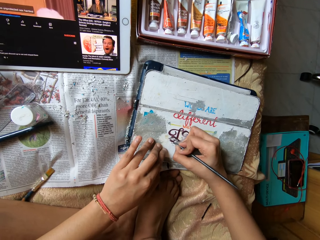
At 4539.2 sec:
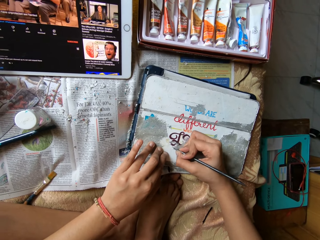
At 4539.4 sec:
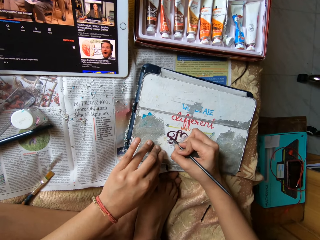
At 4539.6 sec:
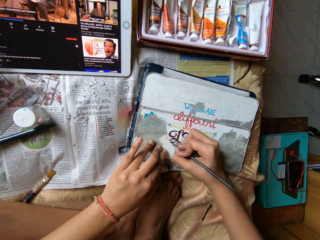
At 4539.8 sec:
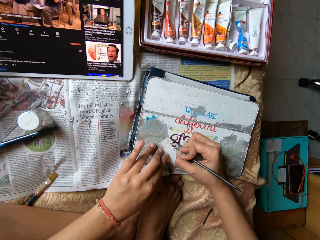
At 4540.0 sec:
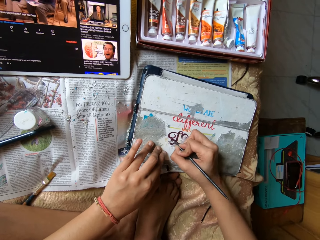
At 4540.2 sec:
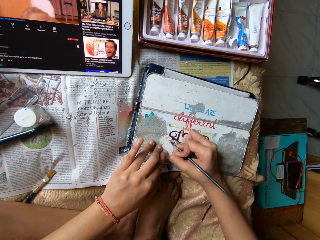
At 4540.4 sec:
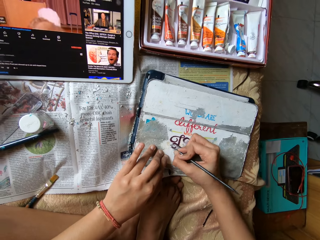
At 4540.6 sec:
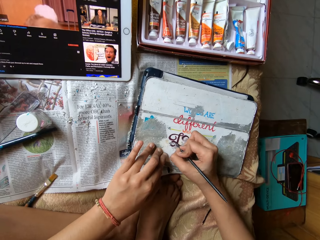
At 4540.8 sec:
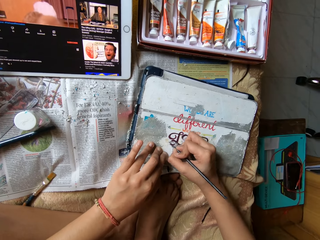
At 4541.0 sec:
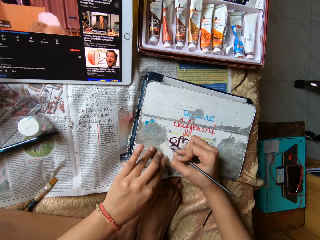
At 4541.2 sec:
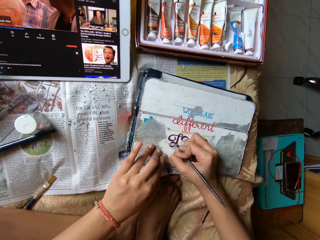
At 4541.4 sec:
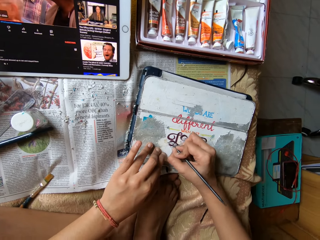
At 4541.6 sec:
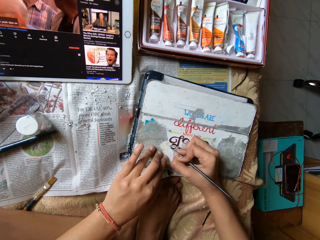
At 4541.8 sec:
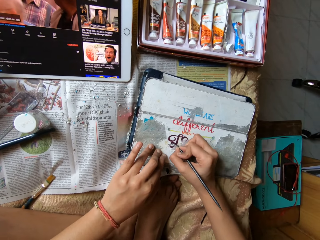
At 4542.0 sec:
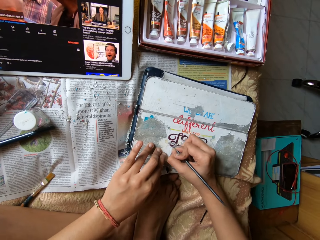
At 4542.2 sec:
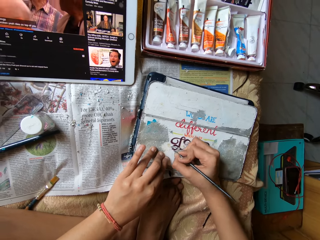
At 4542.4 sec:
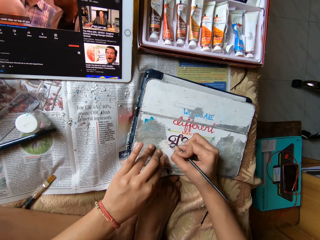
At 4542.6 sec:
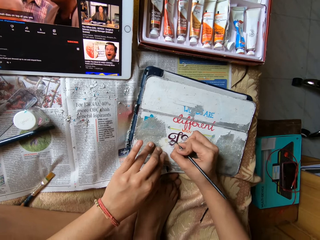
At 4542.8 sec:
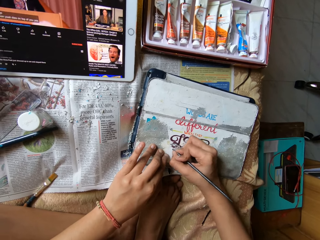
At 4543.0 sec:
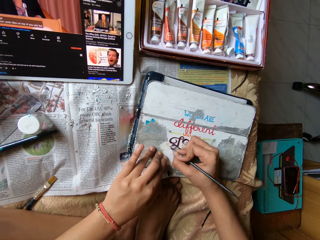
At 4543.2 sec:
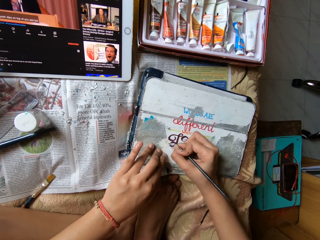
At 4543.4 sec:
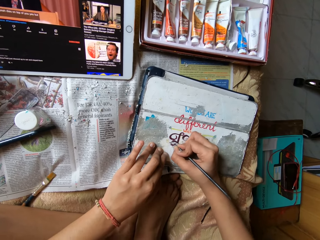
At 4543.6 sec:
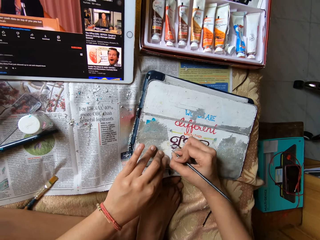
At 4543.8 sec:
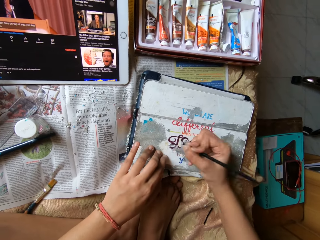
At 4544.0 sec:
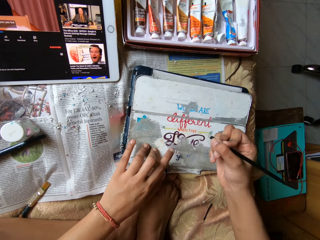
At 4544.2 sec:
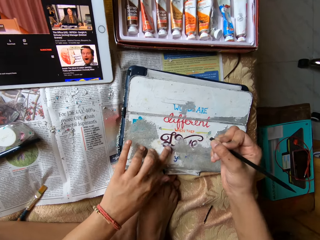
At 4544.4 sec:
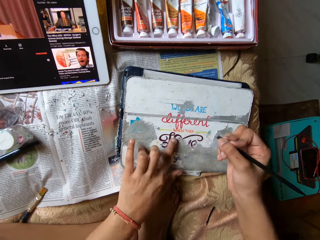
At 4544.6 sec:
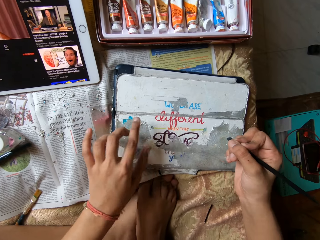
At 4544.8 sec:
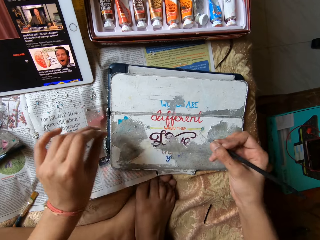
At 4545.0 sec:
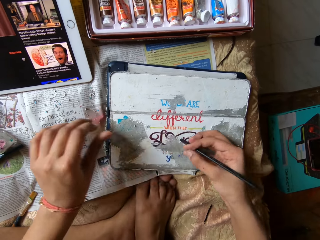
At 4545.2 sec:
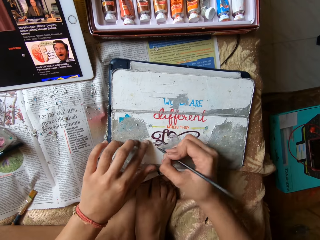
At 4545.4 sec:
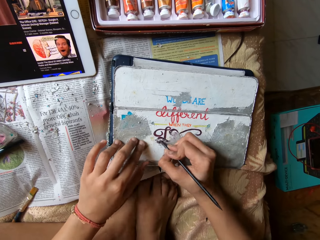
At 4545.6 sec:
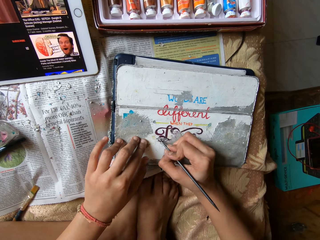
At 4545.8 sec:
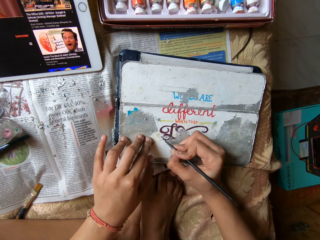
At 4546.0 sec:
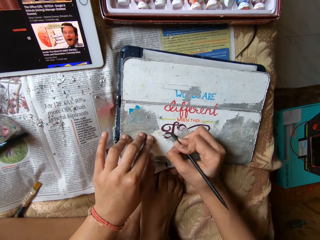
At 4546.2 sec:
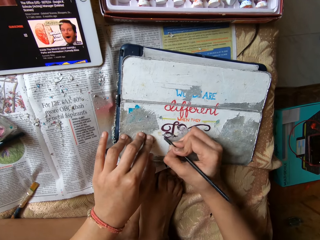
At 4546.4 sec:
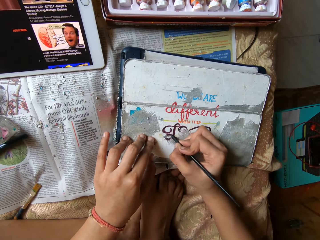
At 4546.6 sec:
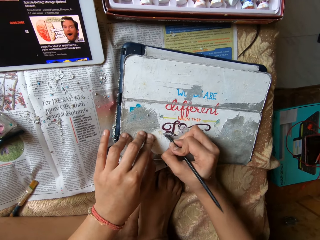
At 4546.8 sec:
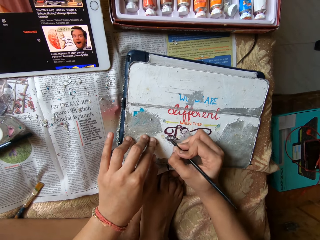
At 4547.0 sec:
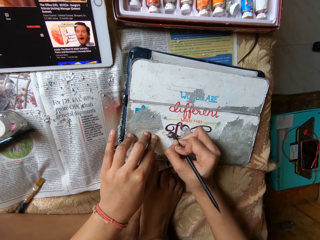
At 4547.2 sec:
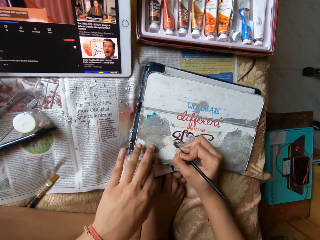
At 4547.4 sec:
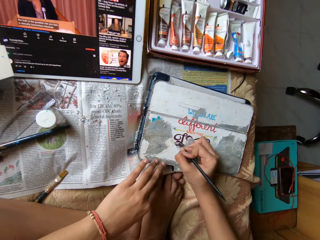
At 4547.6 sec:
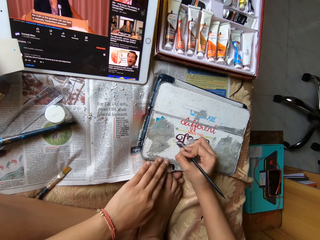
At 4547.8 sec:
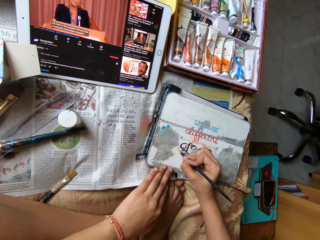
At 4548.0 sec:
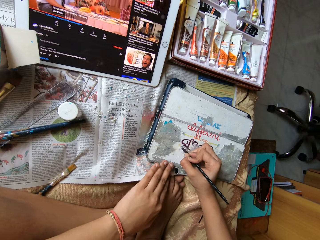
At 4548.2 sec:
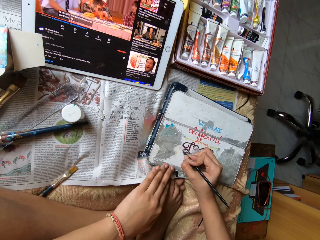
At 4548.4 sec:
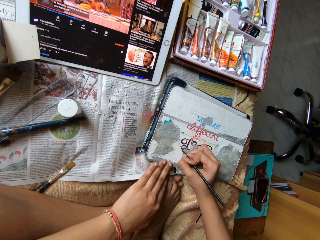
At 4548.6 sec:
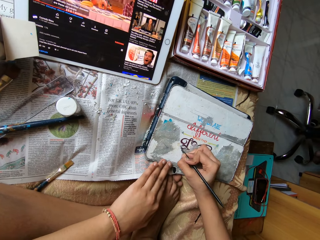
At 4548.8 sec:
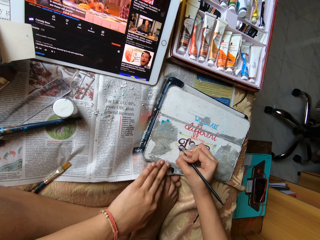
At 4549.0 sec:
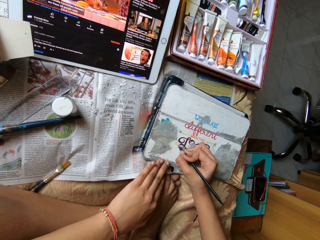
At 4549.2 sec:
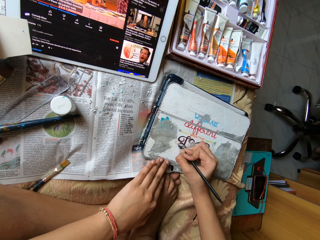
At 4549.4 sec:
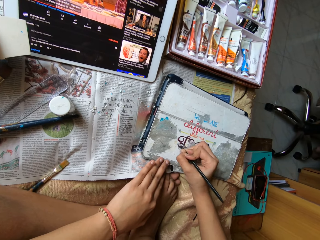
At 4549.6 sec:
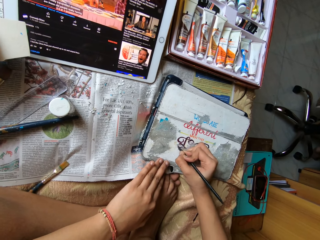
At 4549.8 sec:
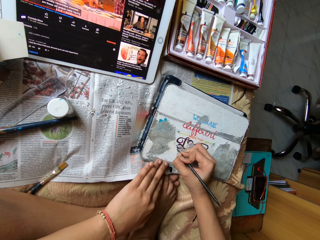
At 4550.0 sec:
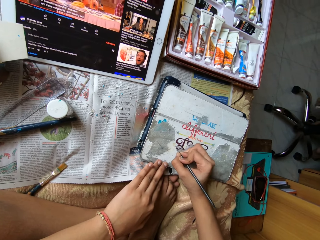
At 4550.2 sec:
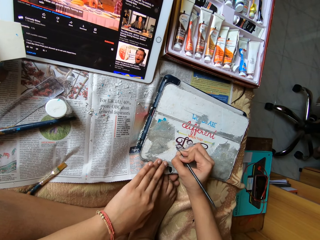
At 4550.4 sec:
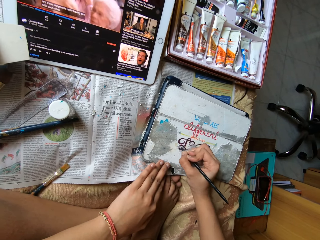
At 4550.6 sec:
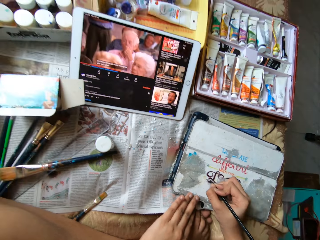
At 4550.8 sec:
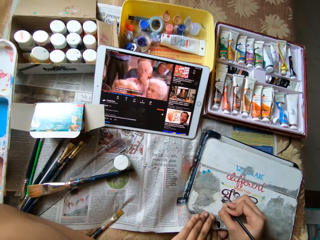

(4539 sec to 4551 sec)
The camera wearer wipes off paper residue from the tablet case cover with her left hand. She places her left hand on the tablet case cover. She scrapes paper residue off the tablet case cover with the modelling tool in her right hand.

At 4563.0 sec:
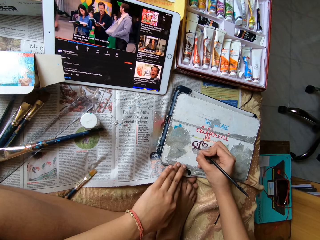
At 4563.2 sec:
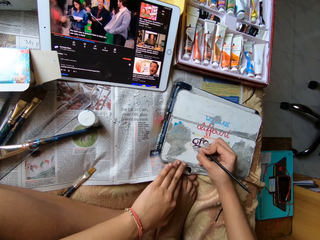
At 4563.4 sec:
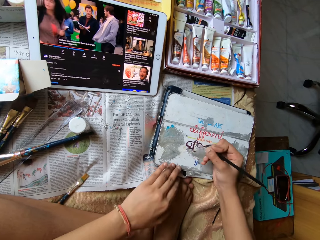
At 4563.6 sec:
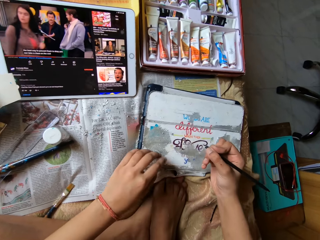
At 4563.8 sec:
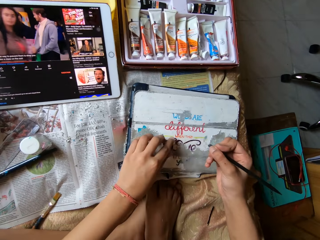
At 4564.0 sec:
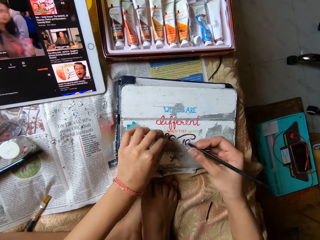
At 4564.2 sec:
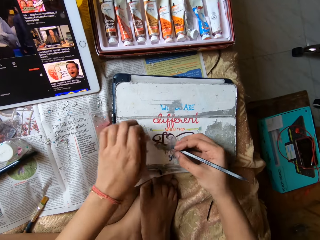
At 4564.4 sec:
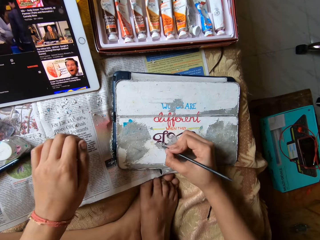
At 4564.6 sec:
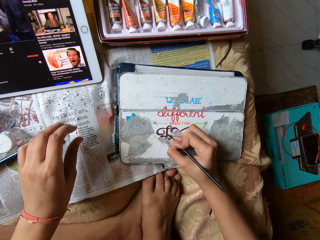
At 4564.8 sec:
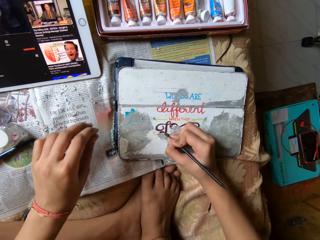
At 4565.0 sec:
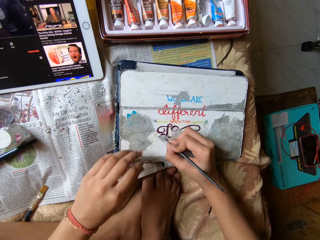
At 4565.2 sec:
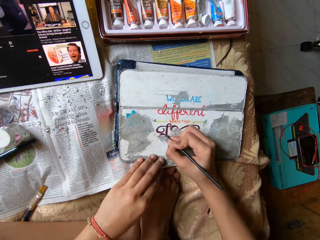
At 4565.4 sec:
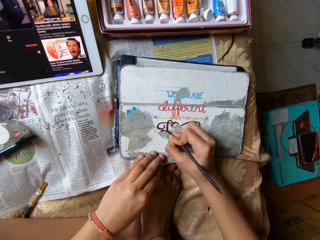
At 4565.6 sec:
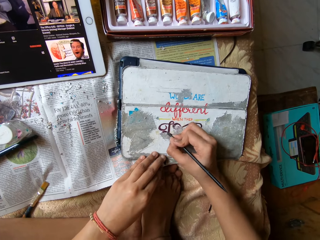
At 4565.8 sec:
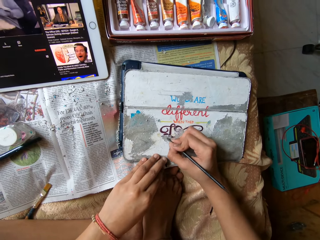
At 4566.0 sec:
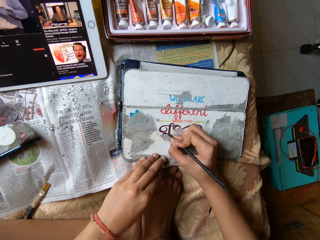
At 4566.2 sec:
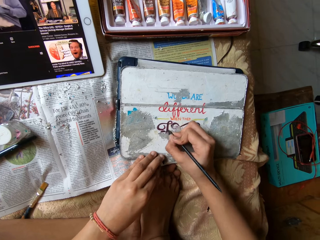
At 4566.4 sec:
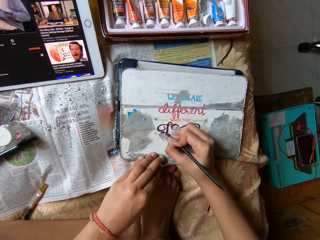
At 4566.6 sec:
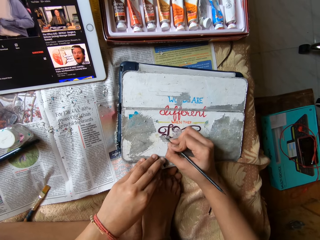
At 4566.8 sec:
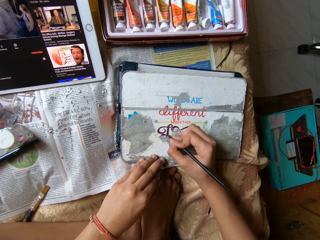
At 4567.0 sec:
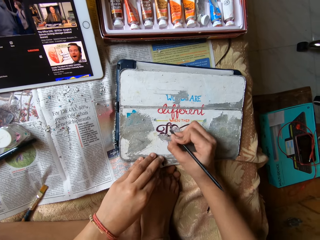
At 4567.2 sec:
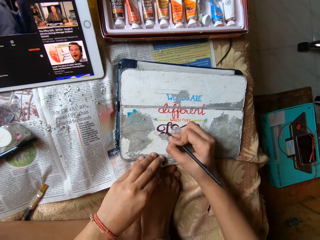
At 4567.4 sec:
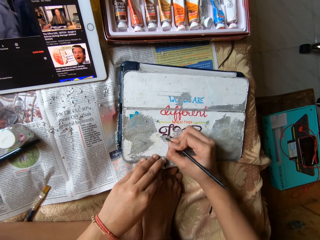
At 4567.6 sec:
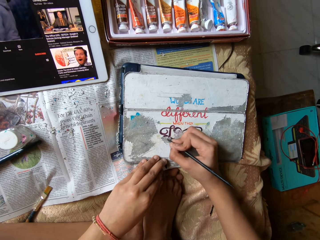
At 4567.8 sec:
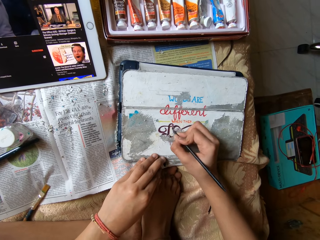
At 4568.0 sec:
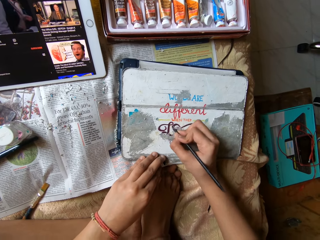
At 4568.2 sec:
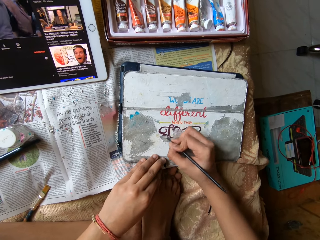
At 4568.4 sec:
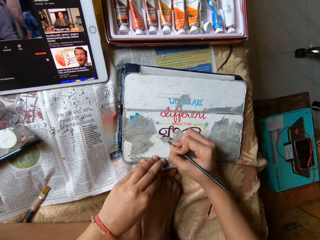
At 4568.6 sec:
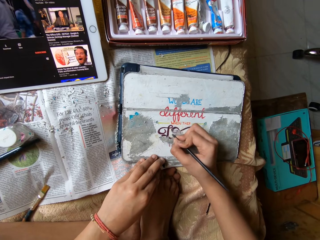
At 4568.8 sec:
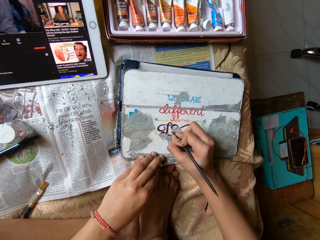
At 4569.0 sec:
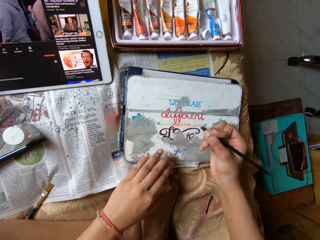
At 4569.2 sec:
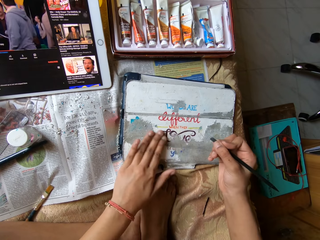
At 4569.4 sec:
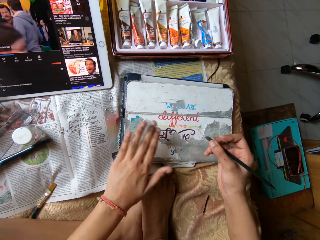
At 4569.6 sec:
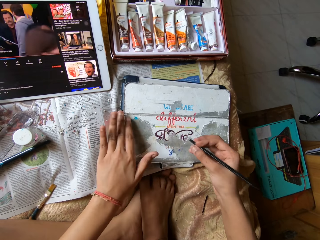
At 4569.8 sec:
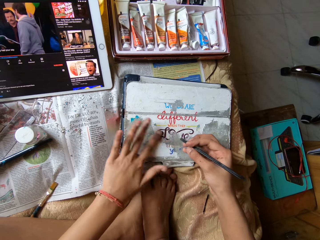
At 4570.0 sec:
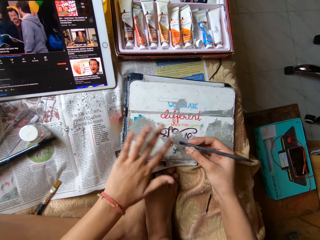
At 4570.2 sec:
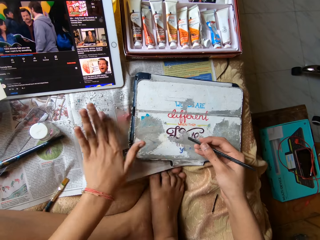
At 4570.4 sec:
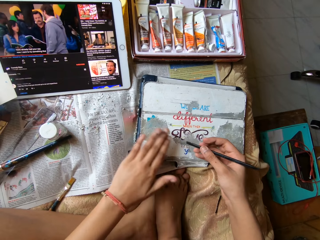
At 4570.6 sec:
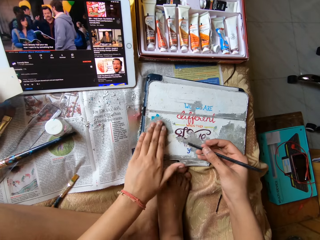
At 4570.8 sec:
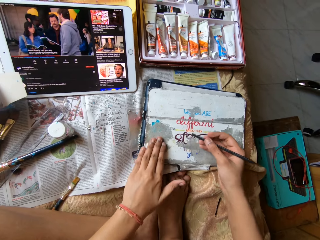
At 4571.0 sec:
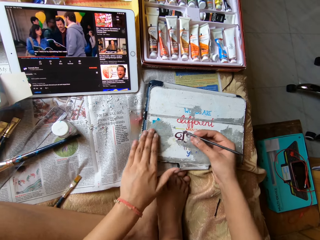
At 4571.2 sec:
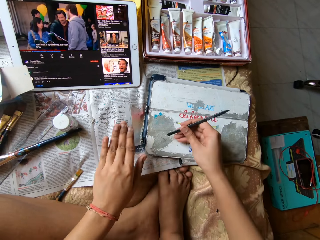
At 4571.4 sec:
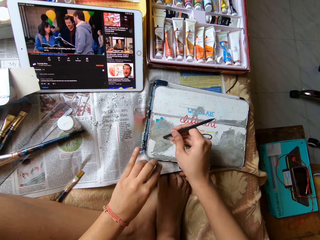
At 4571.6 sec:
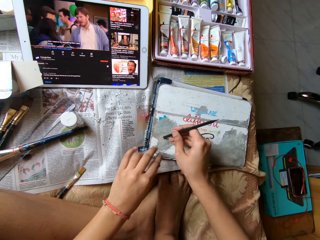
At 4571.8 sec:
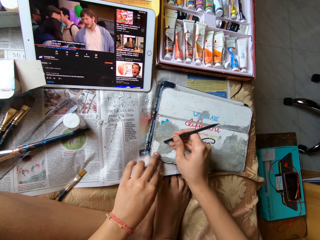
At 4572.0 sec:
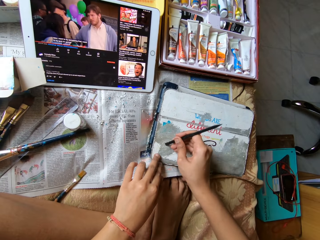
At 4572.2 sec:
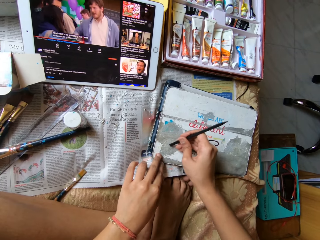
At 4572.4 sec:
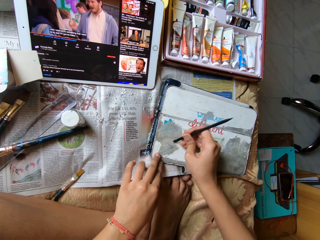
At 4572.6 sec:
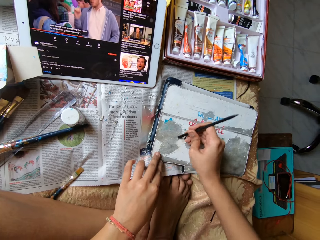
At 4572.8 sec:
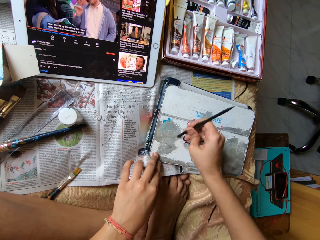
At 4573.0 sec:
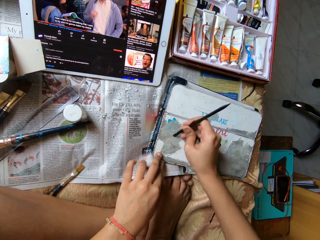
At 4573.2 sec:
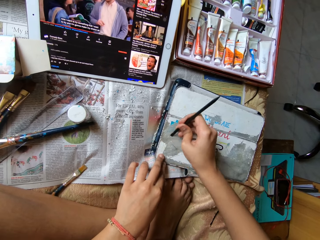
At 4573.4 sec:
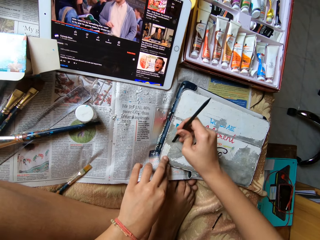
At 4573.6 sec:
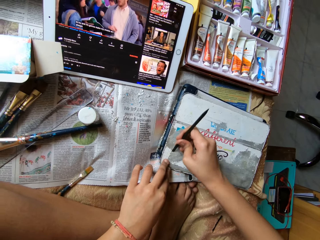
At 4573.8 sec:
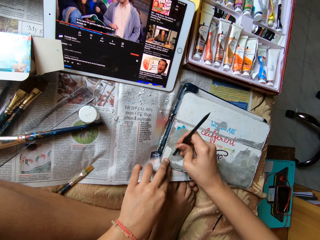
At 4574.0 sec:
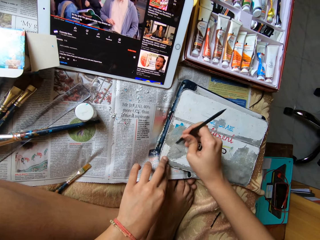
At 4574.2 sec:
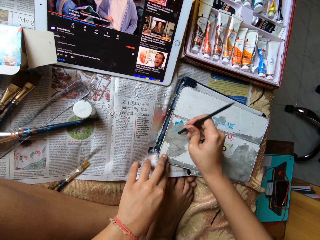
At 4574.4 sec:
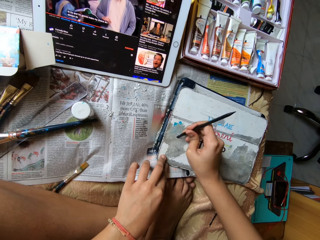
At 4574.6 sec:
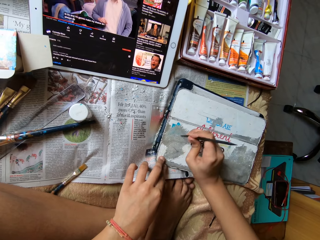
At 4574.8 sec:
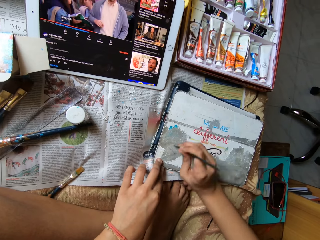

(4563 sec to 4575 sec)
The camera wearer peels paper residue off the tablet case cover with her right hand. She scrapes paper residue off the tablet case cover with the modelling tool in her right hand. She wipes off paper residue from the tablet case cover with her right hand. She scrapes paper residue off the tablet case cover with the modelling tool in her right hand. She hits something on the cover.
